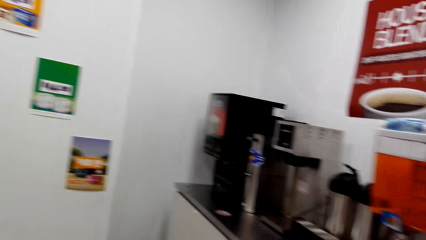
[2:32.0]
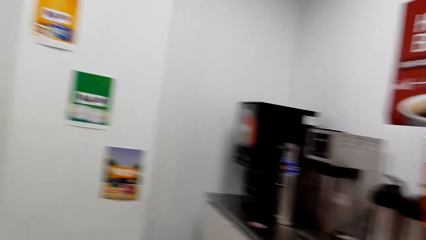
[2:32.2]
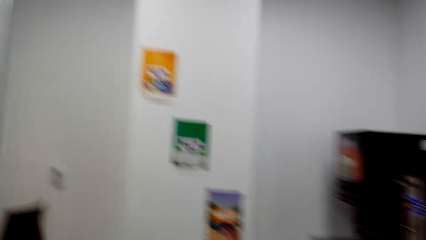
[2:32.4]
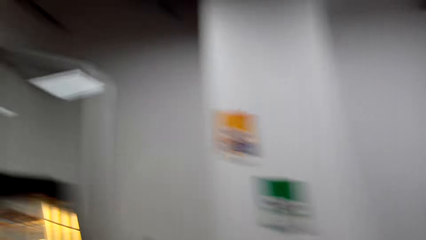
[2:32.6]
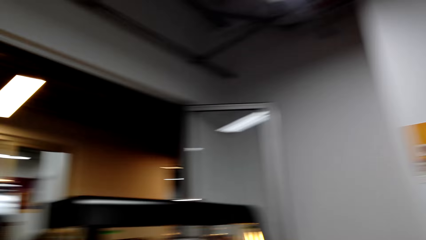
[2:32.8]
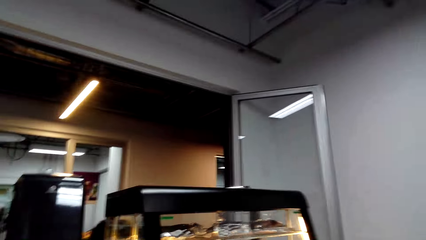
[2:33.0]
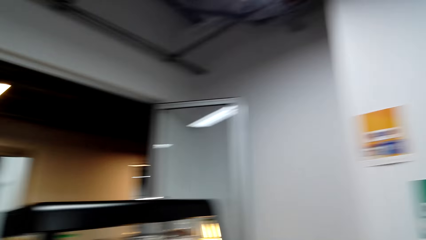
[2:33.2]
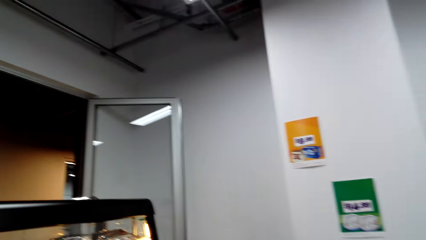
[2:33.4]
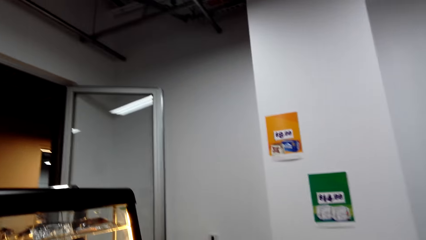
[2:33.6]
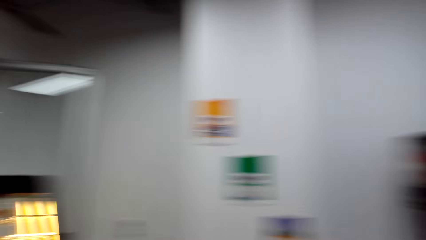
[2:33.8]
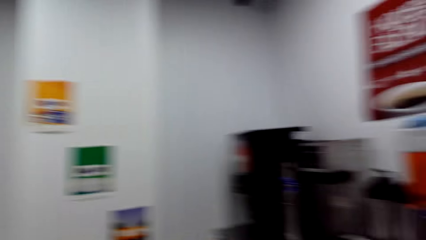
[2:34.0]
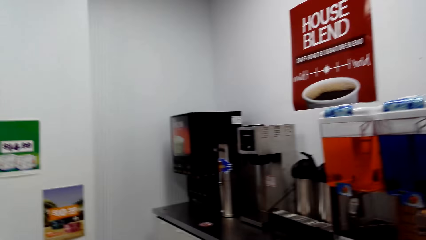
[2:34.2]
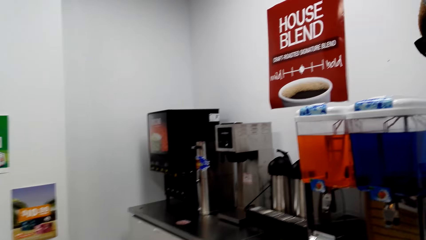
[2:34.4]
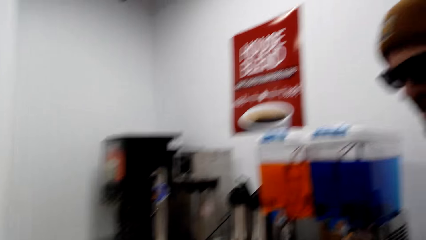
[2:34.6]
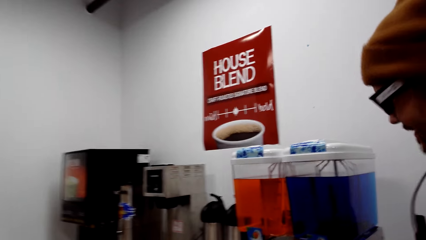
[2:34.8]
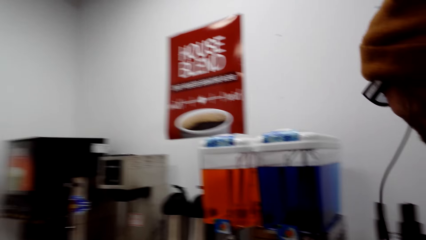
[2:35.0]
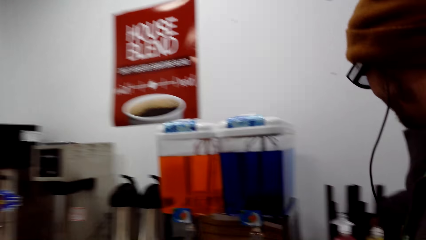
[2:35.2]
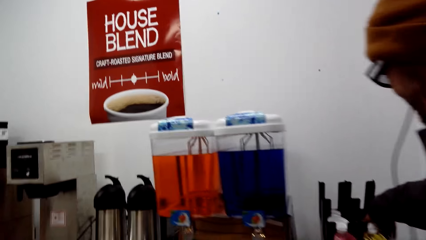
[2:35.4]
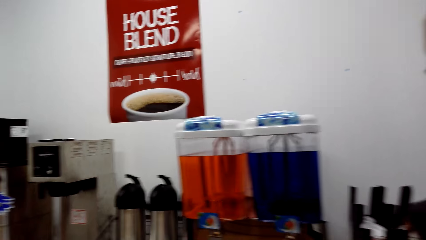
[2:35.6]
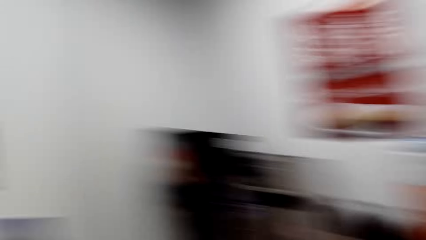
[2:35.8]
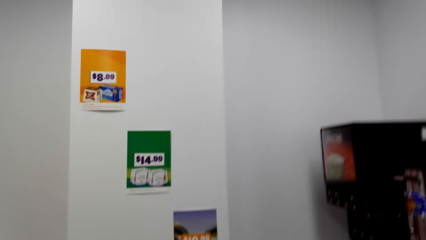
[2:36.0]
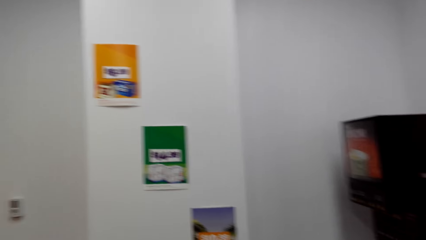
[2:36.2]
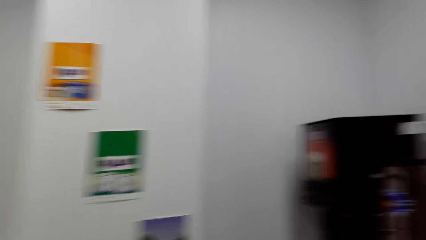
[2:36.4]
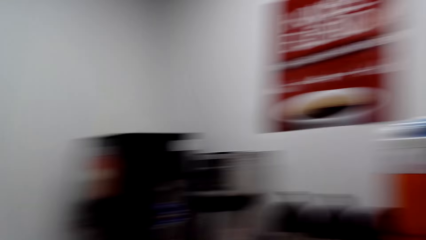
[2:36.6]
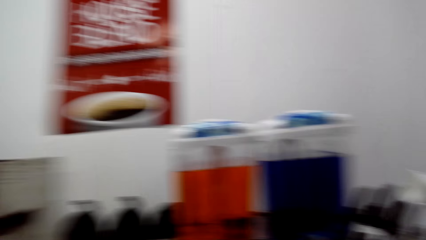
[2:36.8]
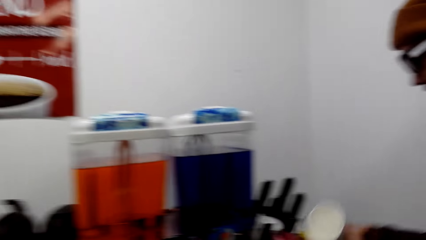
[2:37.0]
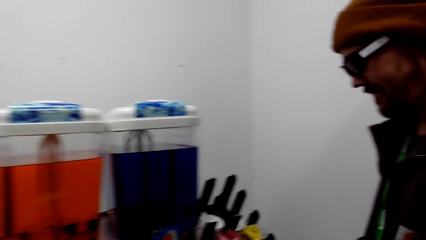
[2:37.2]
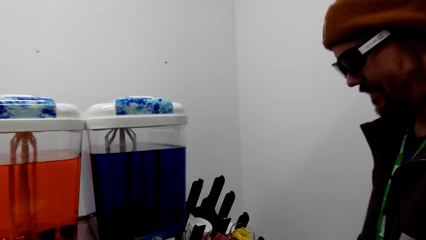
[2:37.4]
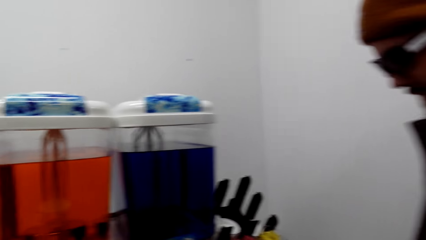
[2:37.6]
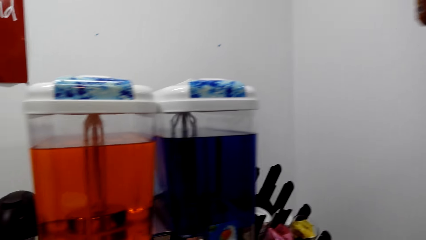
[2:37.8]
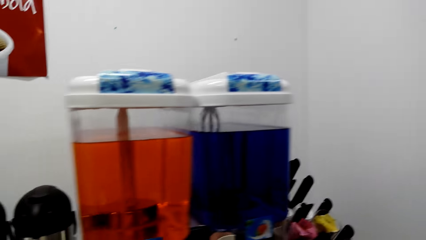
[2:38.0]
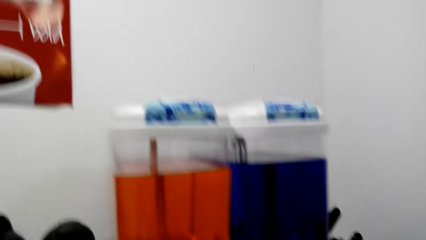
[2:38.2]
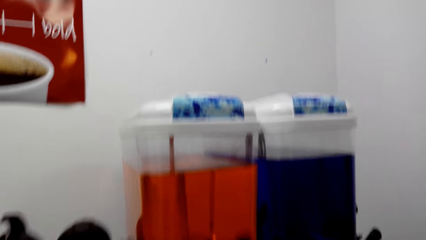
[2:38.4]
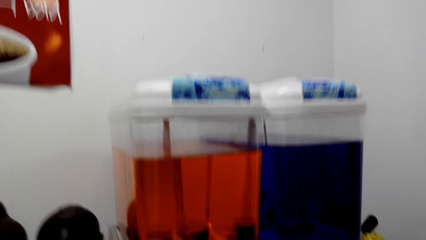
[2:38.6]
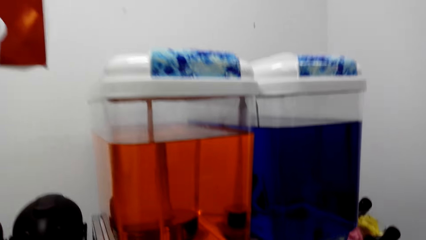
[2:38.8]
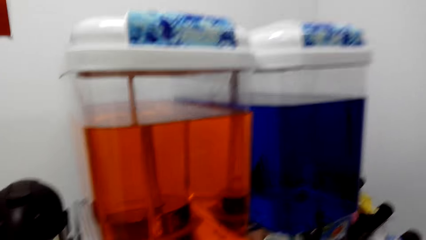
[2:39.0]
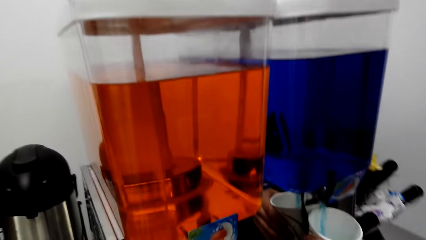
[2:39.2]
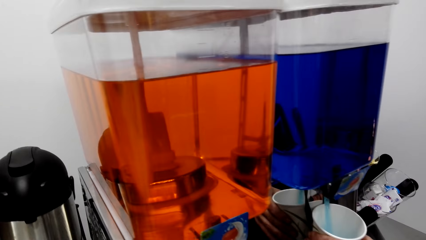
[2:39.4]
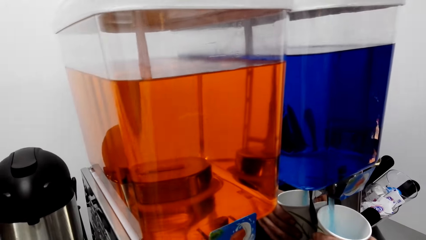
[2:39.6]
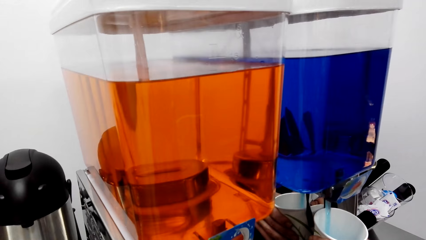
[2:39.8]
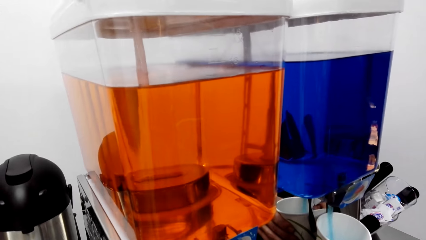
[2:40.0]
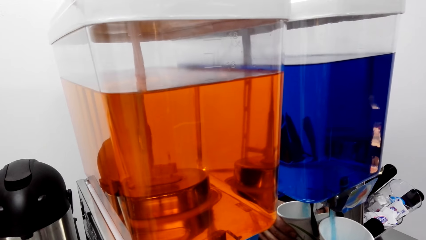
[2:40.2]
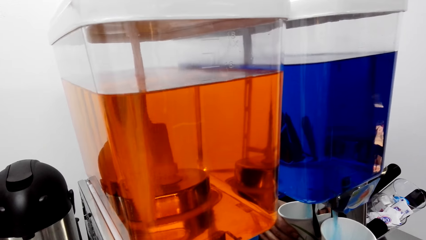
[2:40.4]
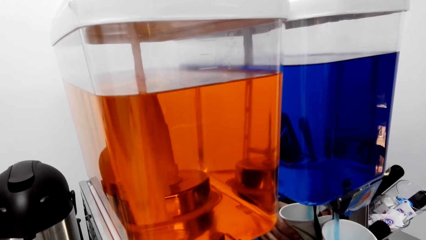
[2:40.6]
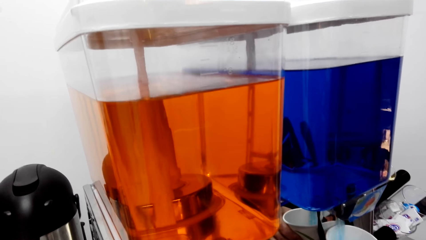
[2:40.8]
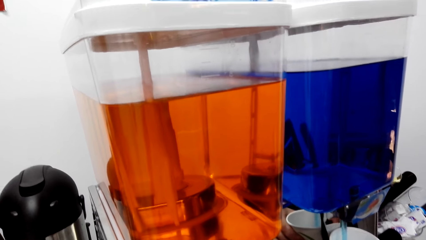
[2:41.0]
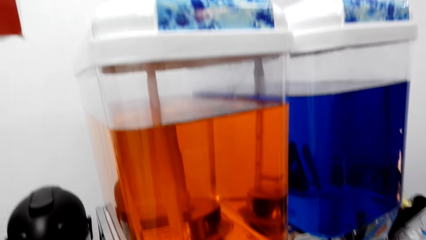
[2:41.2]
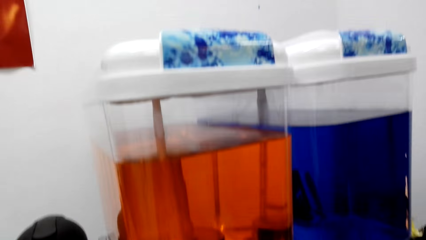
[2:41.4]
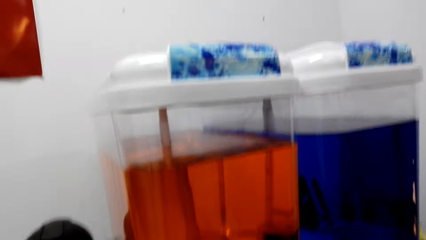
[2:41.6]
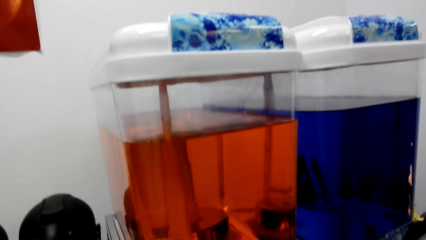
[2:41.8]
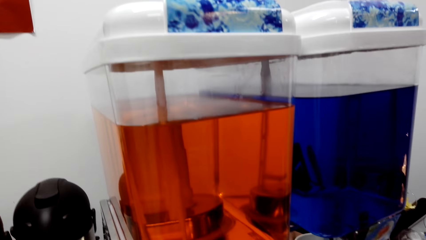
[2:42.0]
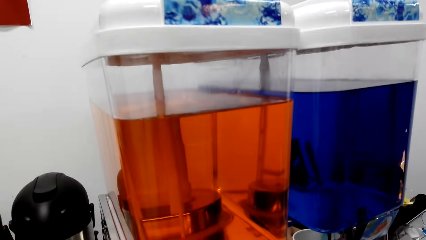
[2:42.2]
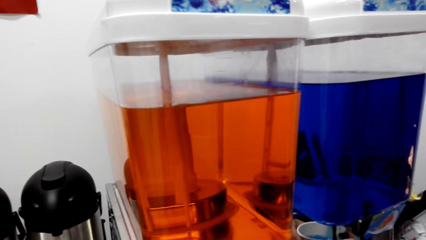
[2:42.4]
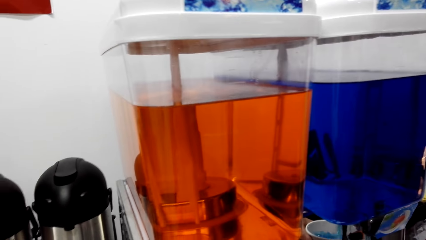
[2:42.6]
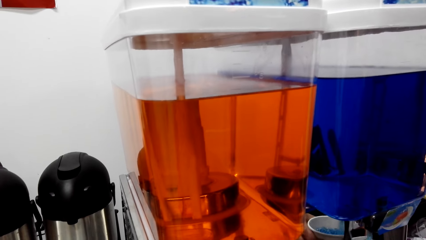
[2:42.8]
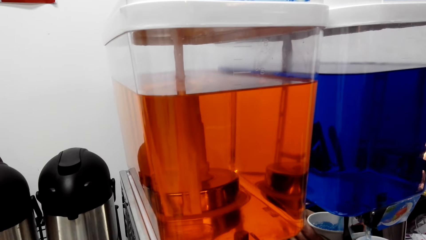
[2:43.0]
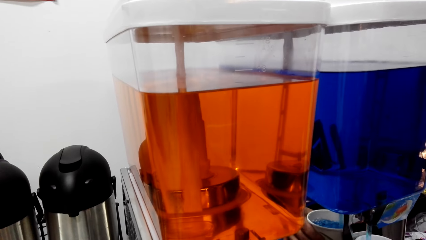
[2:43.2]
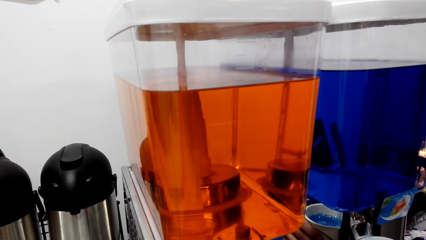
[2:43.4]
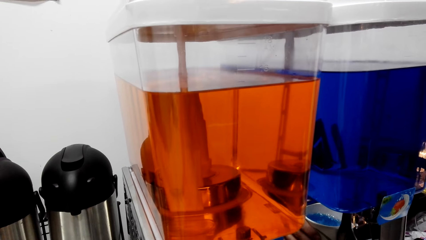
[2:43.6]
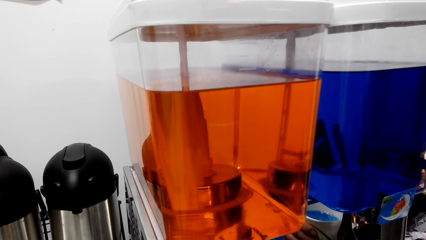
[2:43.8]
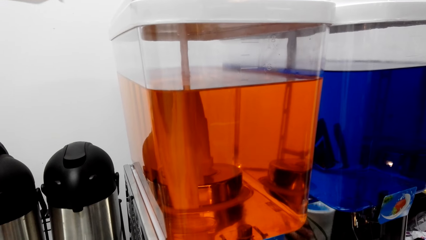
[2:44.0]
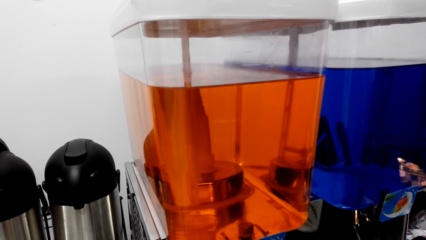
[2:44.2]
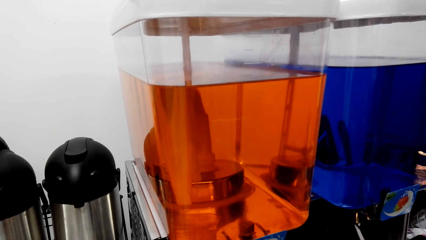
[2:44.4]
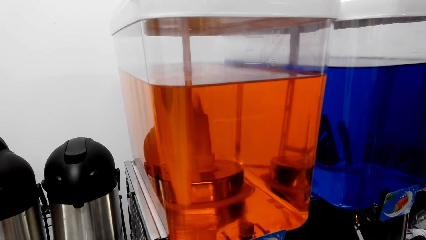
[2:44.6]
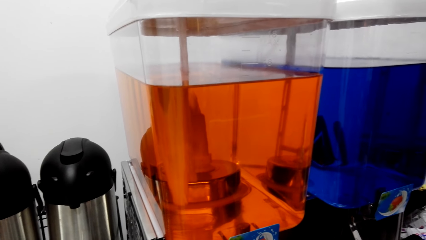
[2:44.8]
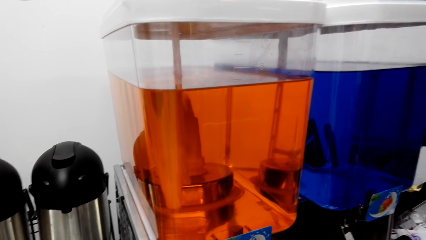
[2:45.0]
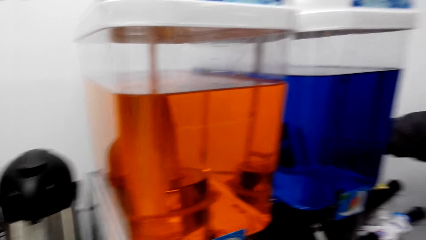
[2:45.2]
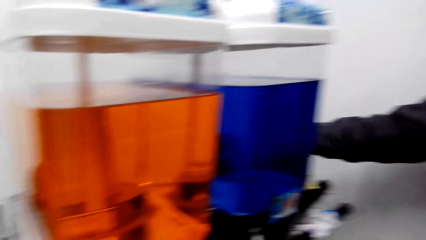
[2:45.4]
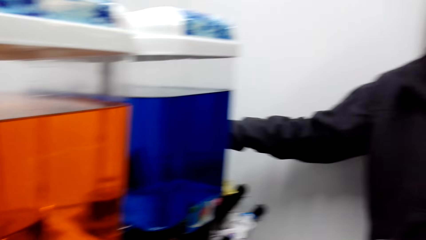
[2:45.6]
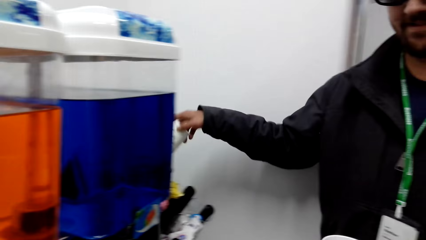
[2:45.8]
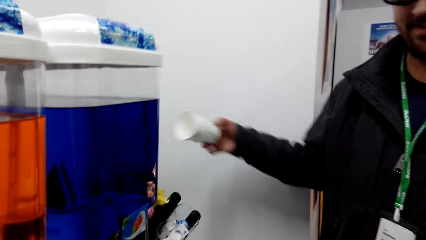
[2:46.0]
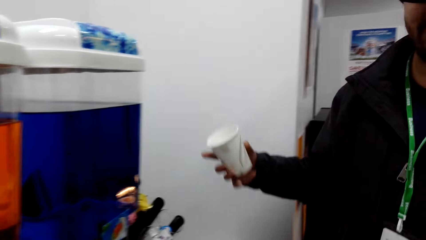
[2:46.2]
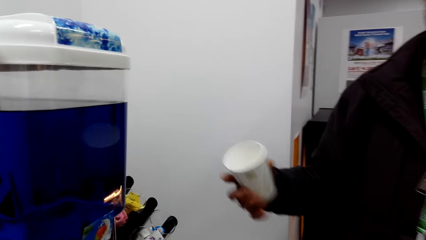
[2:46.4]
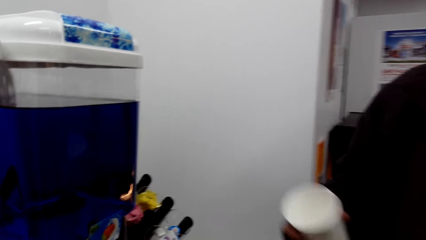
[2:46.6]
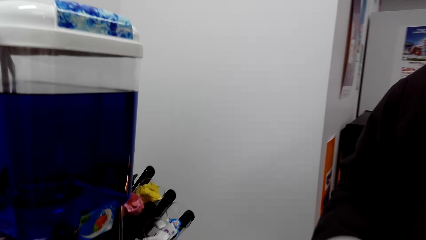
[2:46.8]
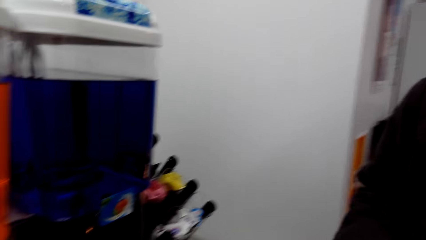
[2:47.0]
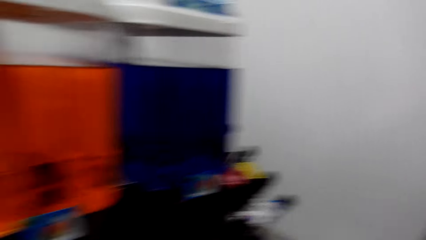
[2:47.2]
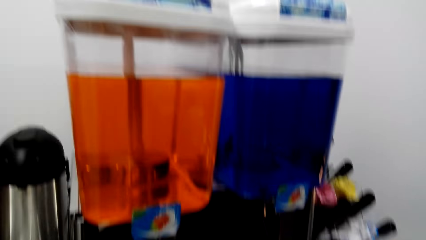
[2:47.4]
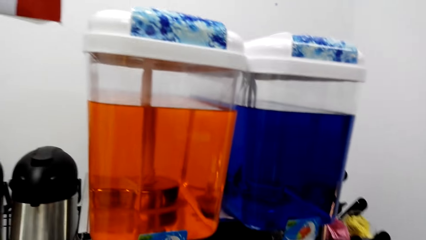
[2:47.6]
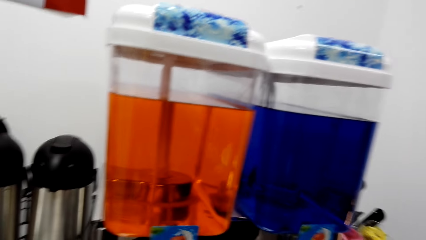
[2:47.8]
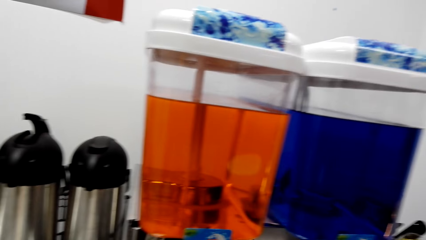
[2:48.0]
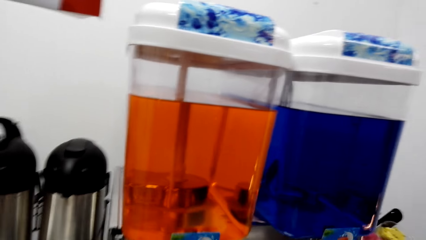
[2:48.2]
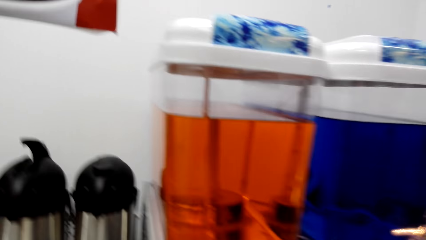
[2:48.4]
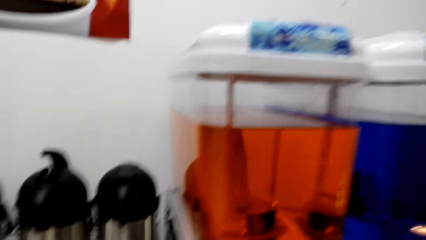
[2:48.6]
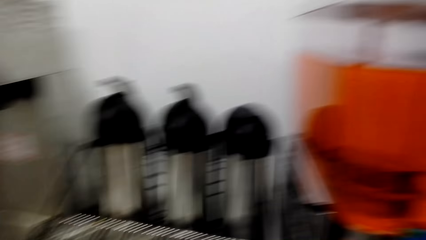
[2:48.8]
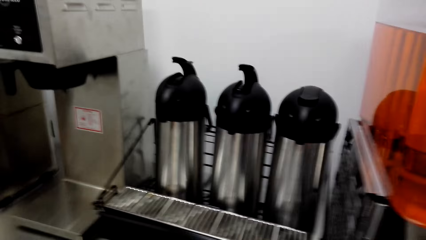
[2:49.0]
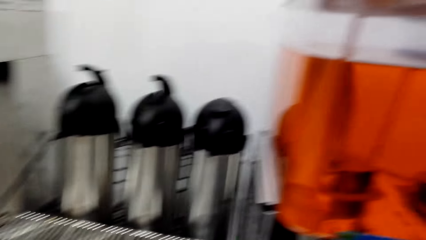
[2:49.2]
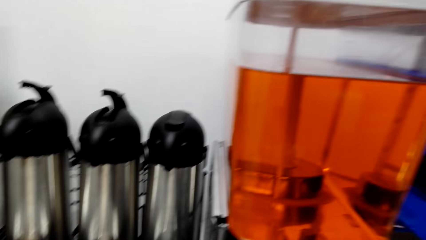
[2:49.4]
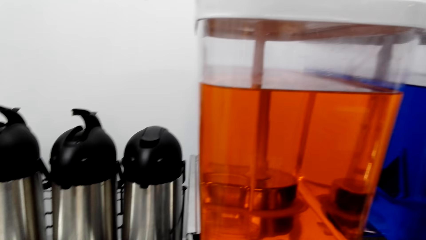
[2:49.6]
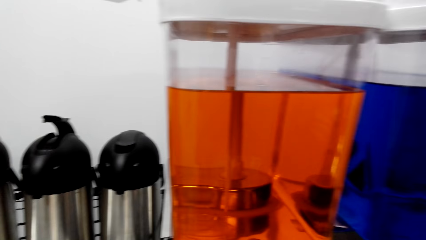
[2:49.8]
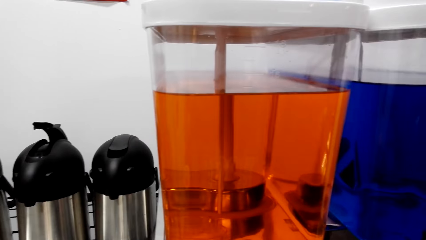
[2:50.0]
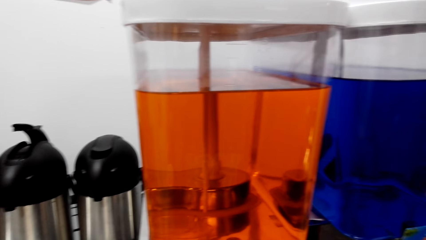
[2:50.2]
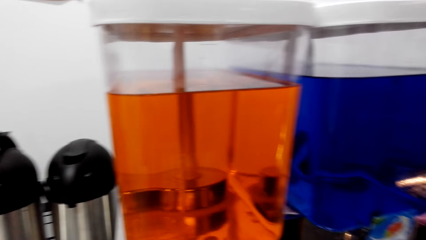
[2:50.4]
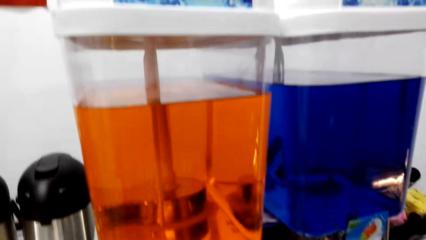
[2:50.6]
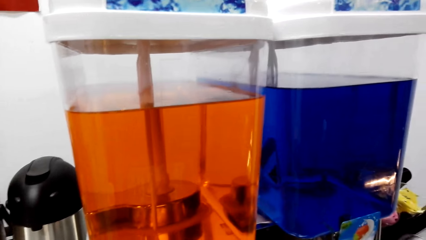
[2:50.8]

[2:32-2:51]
The camera wearer dialogues with the woman. They look around. The man picks up something. The camera wearer feels the cups with a drink. A person takes coffee. The man takes the cup. The camera wearer looks around.
